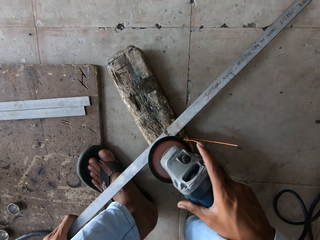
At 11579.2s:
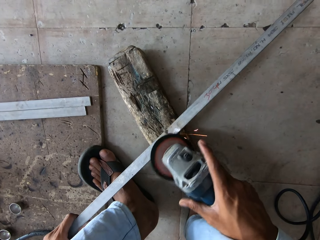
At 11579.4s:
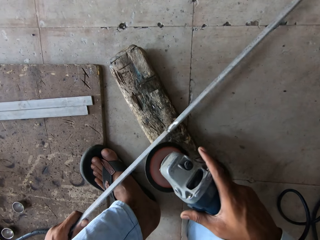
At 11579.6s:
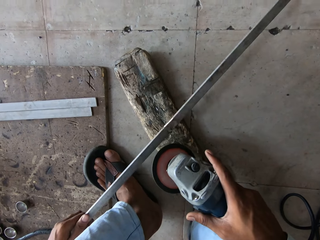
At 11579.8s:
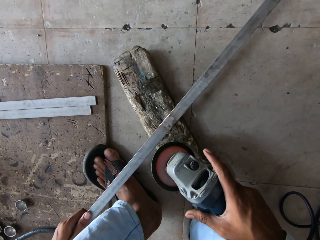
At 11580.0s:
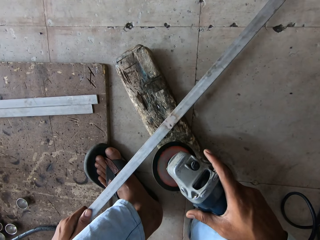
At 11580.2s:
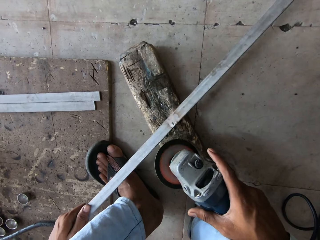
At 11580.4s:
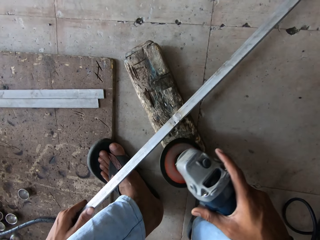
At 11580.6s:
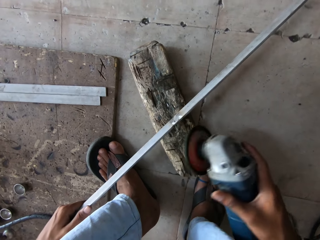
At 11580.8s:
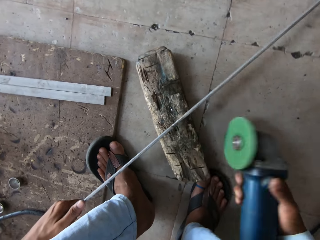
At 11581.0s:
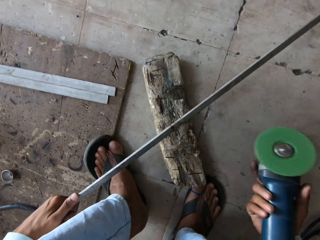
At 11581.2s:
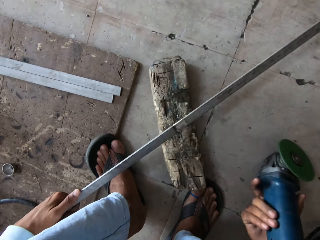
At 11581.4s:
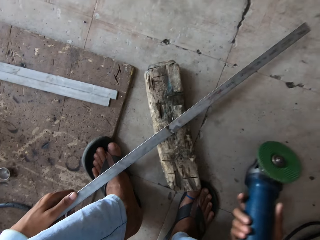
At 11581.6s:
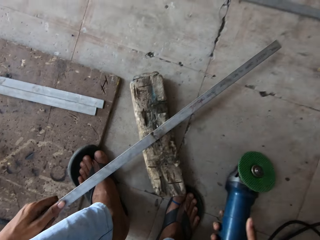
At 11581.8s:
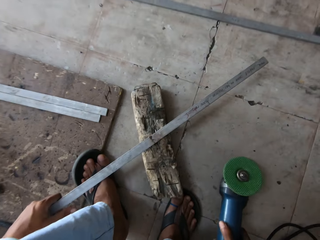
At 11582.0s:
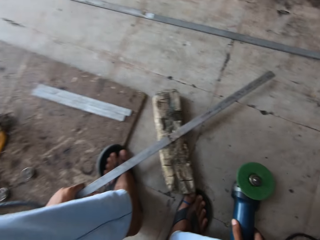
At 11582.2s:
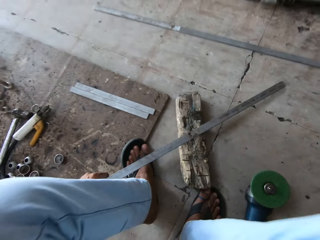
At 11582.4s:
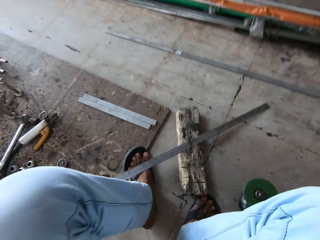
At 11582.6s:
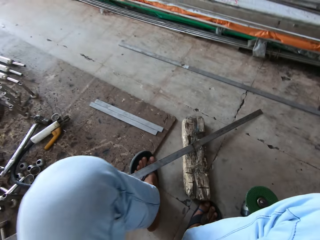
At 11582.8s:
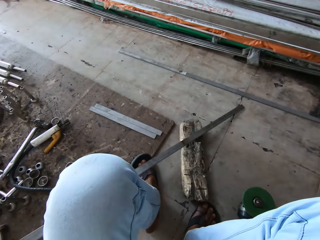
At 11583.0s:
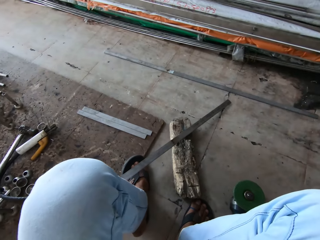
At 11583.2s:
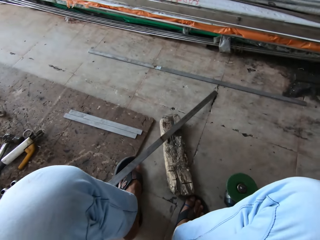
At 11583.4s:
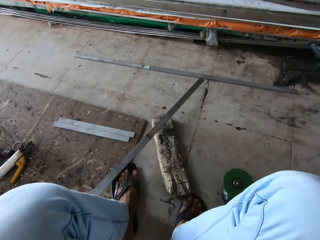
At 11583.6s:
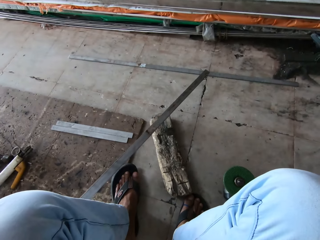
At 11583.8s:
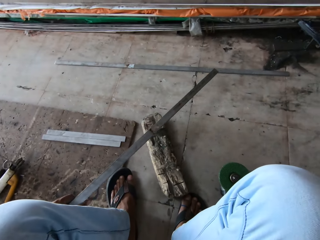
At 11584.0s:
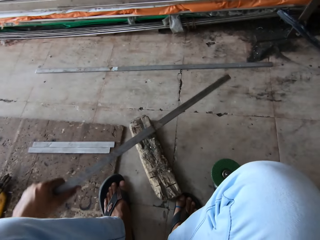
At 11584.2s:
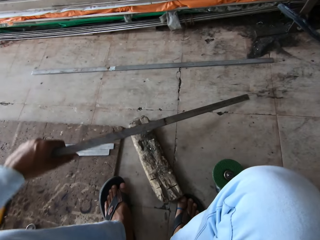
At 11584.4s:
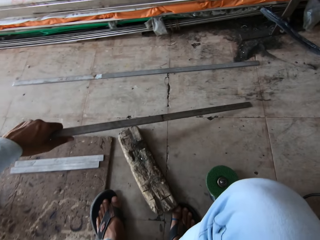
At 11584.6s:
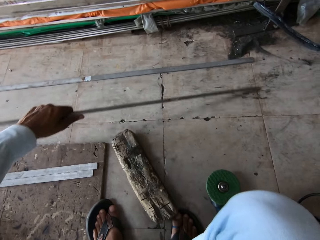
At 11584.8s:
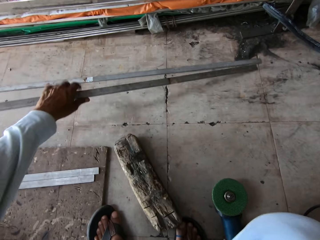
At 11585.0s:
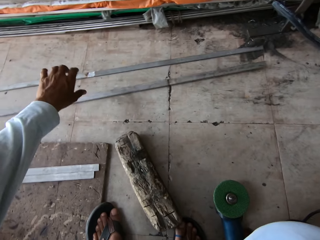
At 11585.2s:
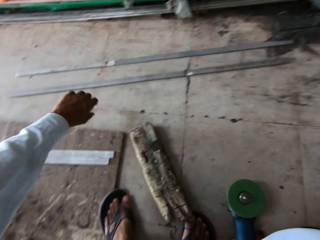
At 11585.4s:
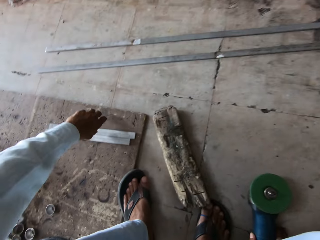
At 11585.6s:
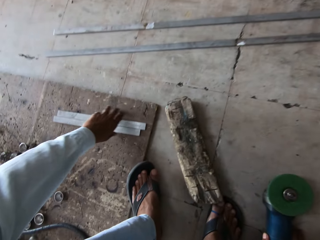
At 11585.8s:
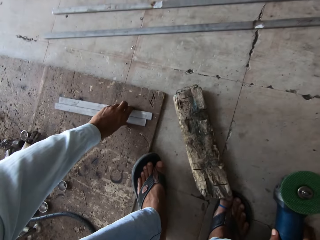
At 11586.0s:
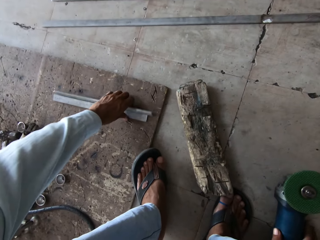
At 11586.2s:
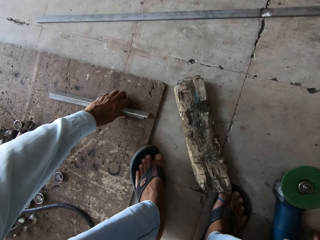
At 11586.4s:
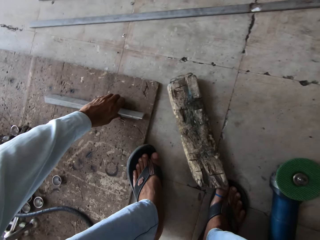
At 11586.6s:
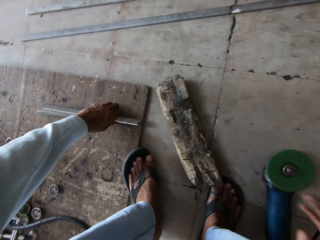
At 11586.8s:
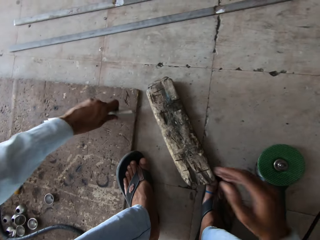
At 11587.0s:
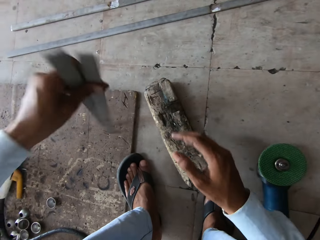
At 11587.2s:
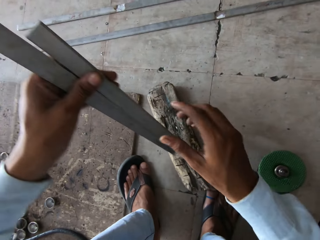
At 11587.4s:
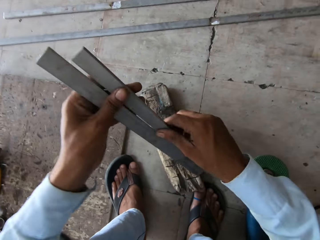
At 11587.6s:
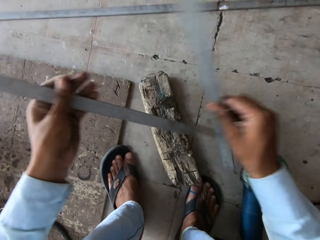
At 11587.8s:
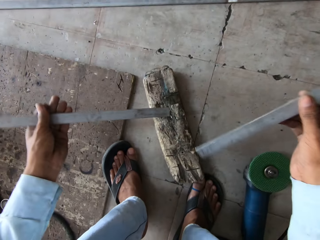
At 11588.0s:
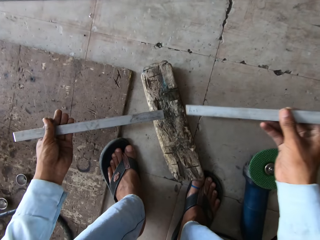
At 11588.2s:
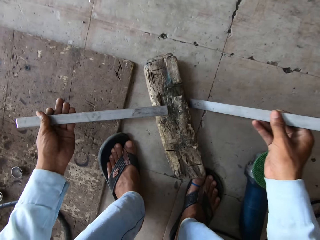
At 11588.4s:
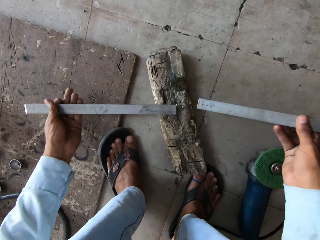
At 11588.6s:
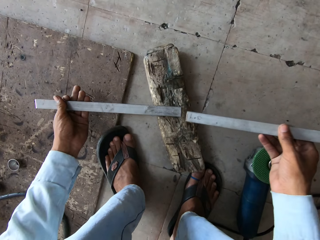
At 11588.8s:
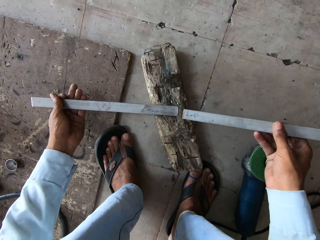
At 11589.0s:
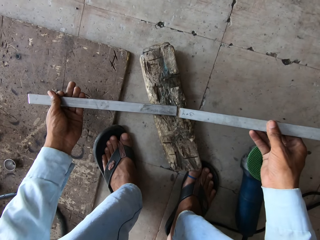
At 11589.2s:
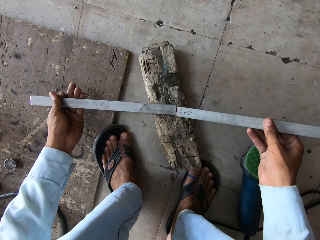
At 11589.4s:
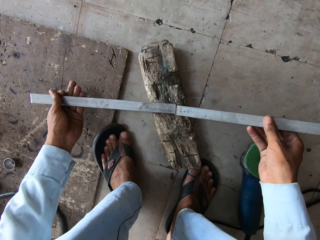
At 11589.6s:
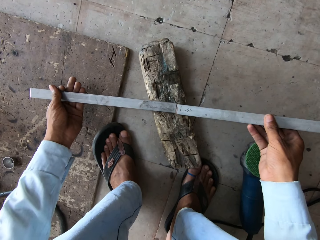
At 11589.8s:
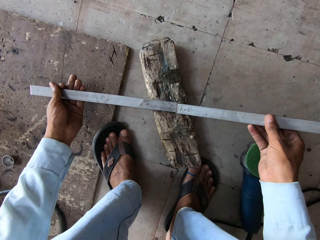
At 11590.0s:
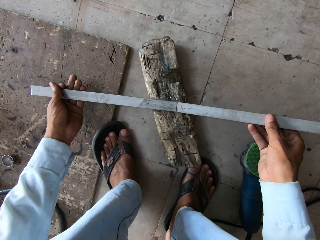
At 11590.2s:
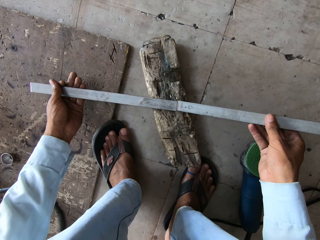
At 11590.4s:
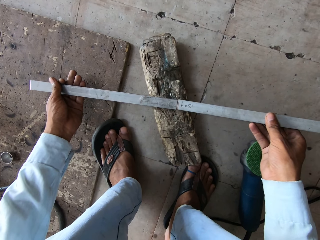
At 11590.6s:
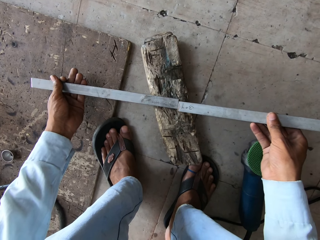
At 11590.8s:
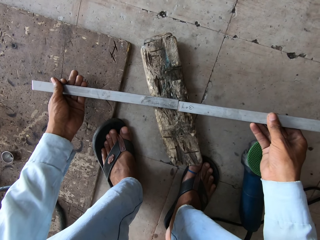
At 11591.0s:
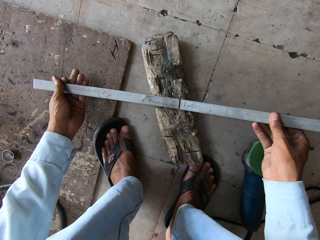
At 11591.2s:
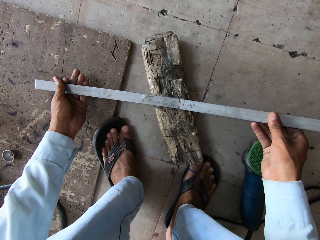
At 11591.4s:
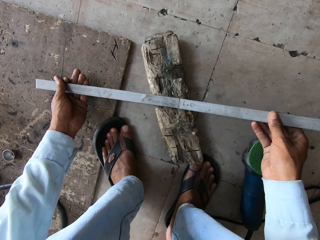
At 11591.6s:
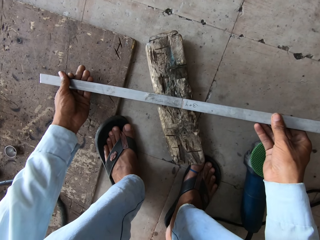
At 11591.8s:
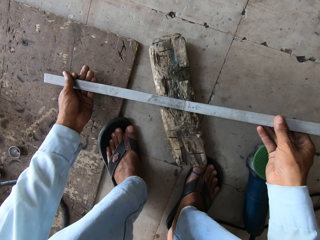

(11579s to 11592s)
The camera wearer puts the grinder on the floor. They put the metal rod aside. They take the metal rods. They join the metal. They place the metal rod on the wood.

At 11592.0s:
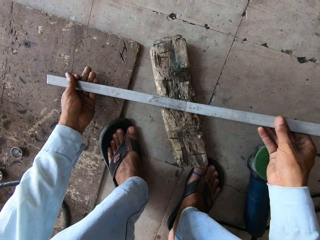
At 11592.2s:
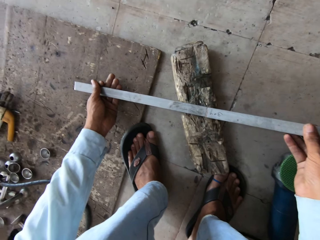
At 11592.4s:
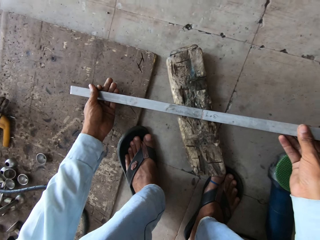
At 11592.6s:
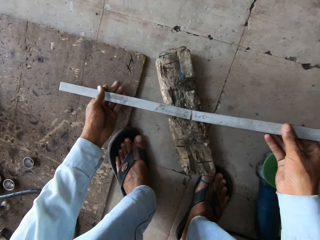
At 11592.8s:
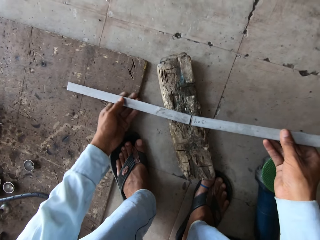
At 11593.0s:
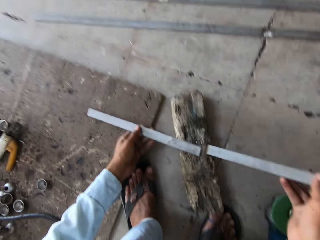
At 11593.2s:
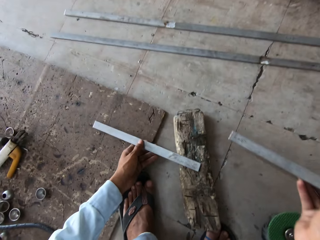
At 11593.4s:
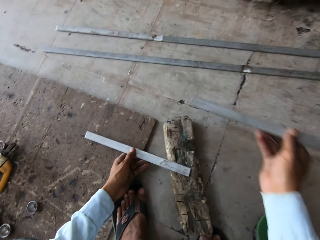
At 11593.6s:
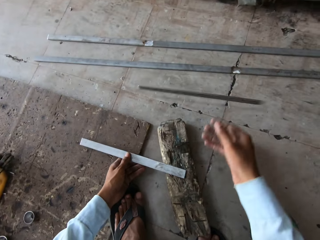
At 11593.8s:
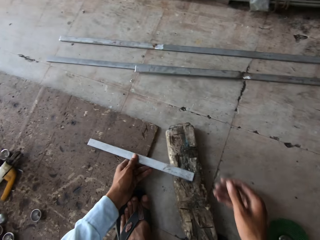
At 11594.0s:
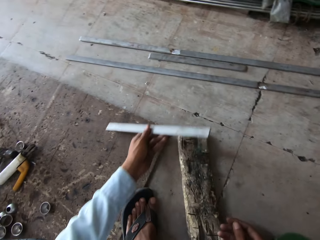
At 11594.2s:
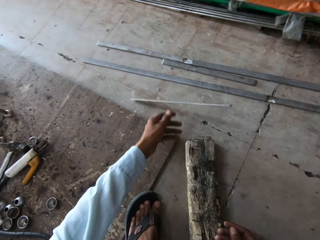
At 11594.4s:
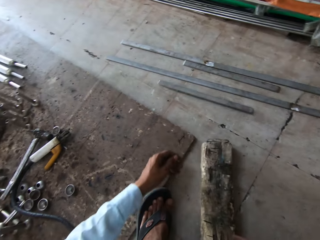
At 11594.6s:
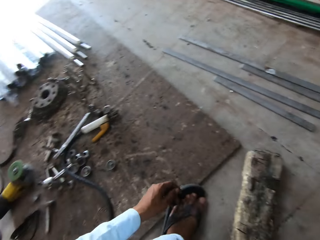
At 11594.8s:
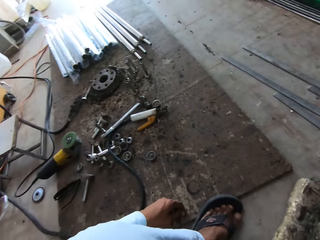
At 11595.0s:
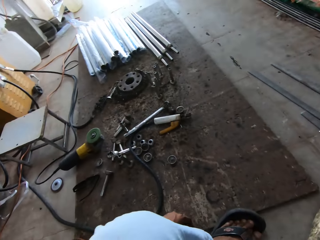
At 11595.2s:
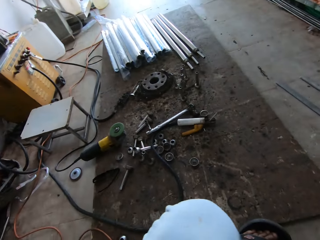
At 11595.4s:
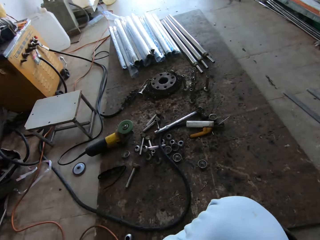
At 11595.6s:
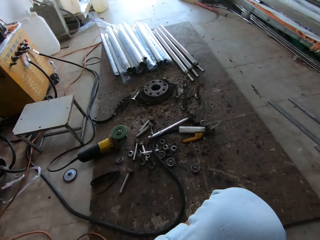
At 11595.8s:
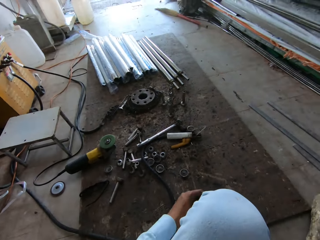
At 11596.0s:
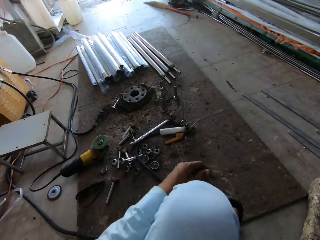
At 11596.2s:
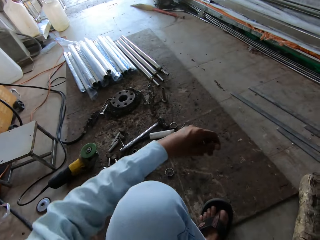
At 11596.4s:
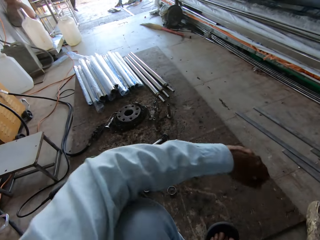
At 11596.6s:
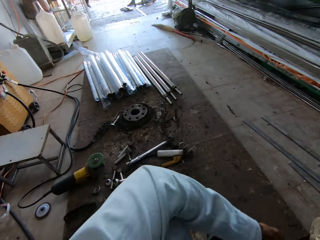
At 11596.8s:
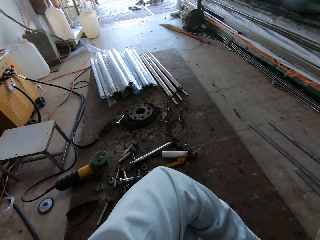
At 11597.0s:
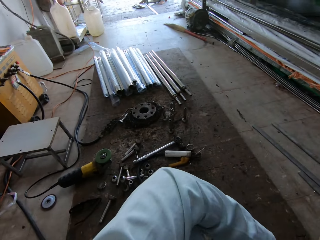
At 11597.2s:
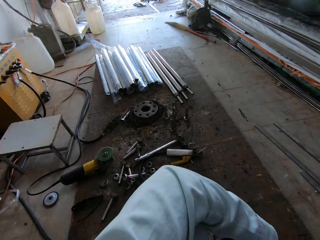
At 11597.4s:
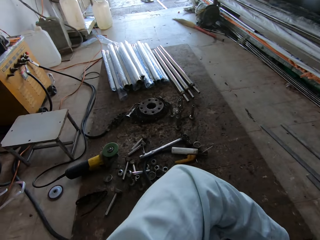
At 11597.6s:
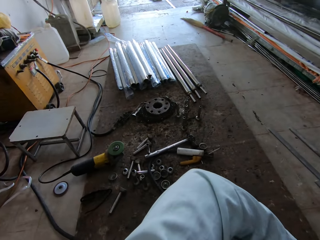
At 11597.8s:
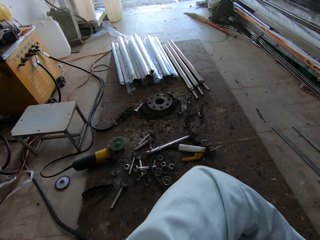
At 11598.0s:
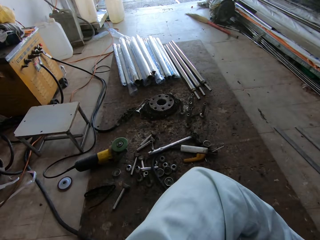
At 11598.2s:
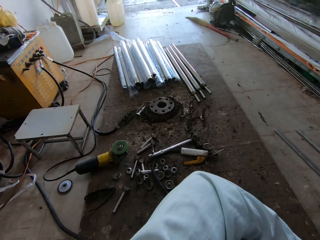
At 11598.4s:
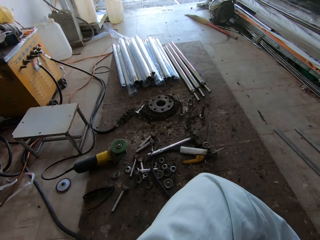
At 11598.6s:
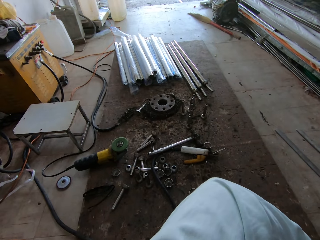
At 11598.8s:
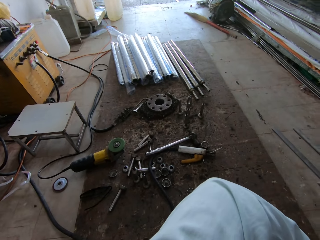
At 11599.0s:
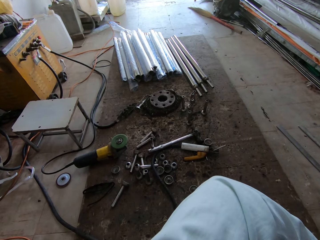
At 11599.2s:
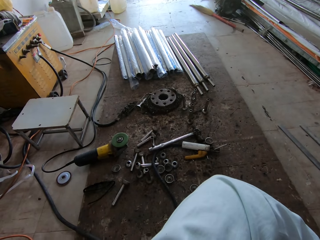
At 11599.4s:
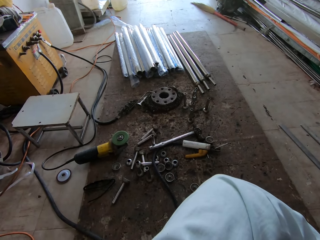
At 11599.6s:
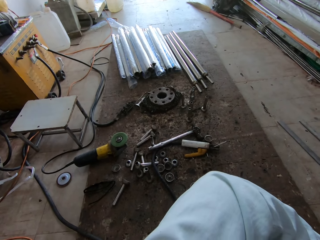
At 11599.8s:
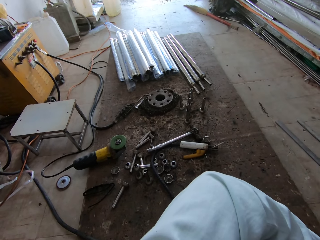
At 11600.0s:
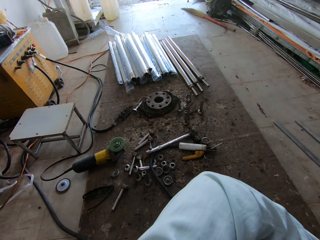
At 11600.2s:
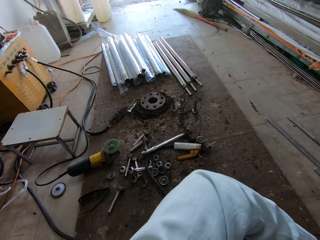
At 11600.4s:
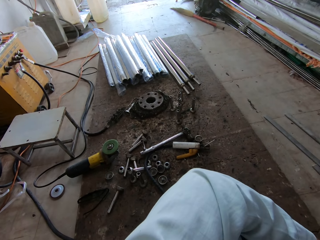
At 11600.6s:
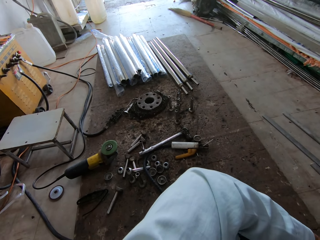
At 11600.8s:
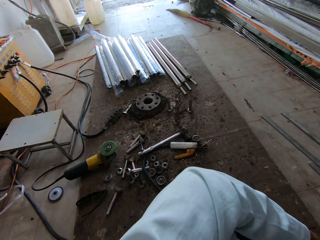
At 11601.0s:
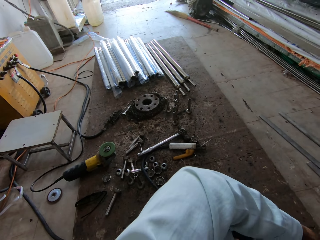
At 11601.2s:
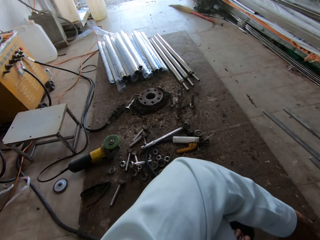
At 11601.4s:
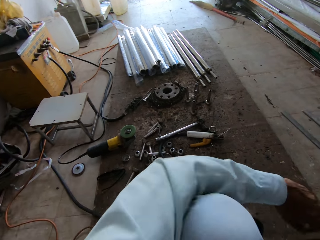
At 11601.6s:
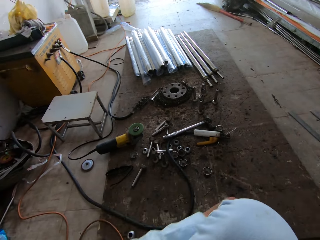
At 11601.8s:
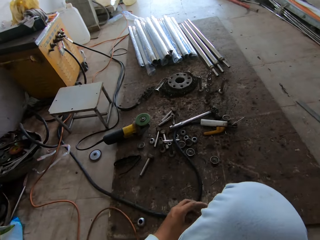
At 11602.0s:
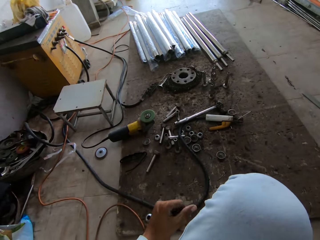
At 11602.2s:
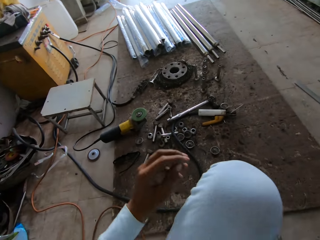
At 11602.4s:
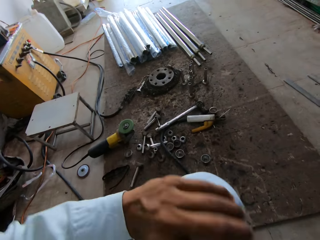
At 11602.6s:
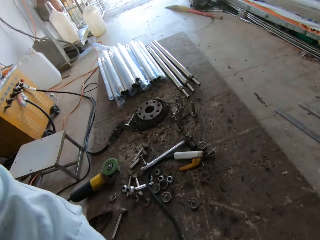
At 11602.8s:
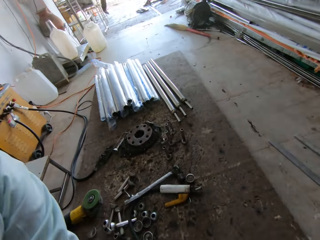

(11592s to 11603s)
The camera wearer throws the metal rods aside. They look around the workshop.
